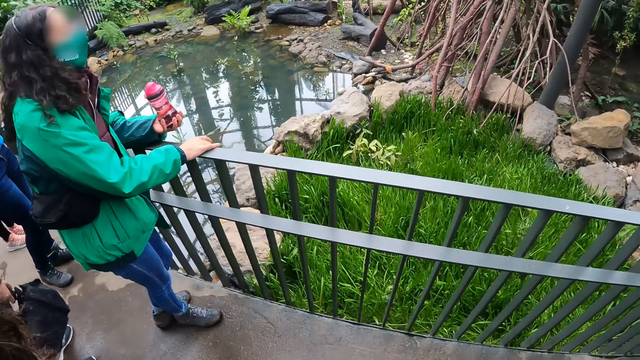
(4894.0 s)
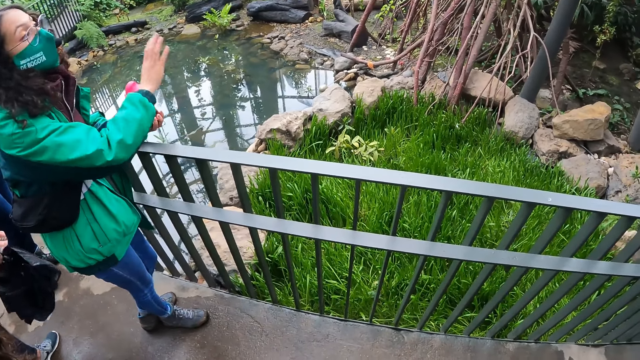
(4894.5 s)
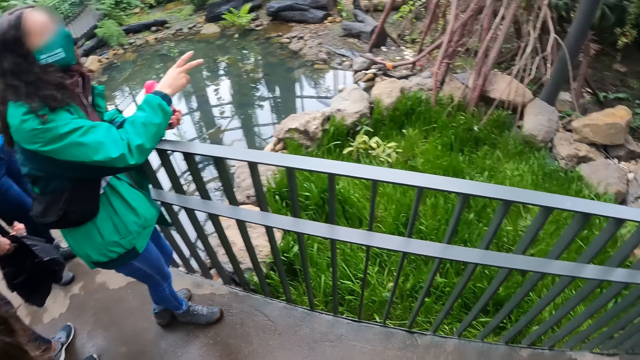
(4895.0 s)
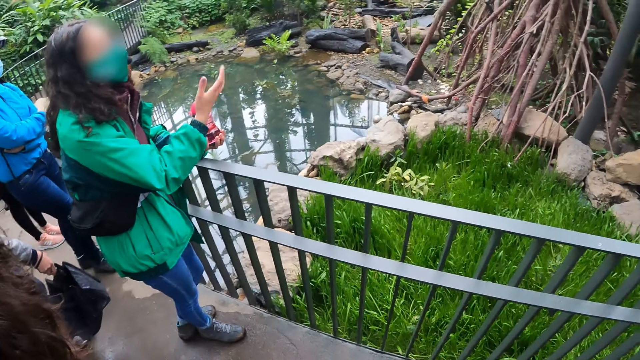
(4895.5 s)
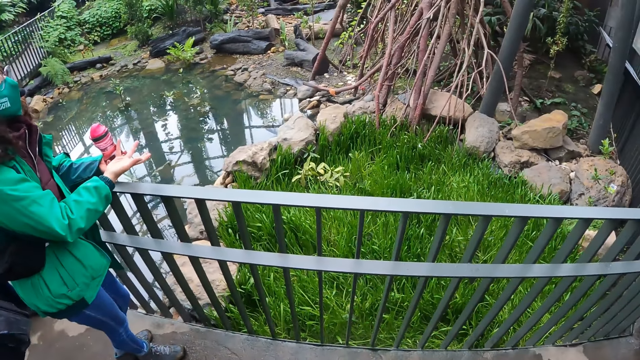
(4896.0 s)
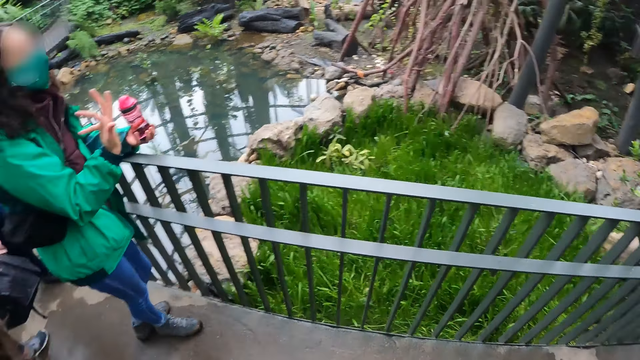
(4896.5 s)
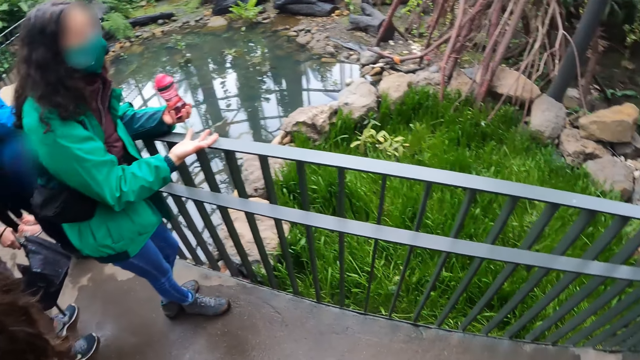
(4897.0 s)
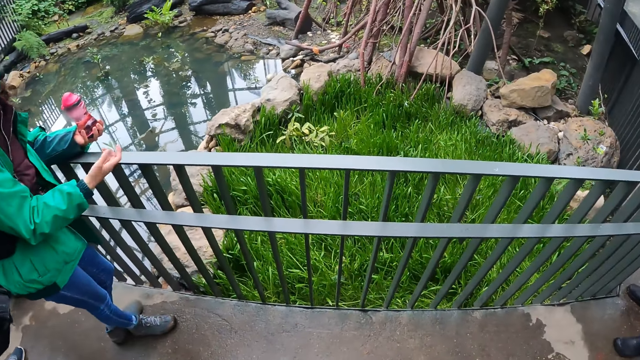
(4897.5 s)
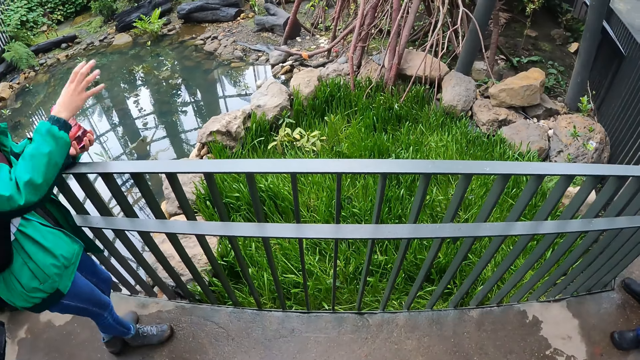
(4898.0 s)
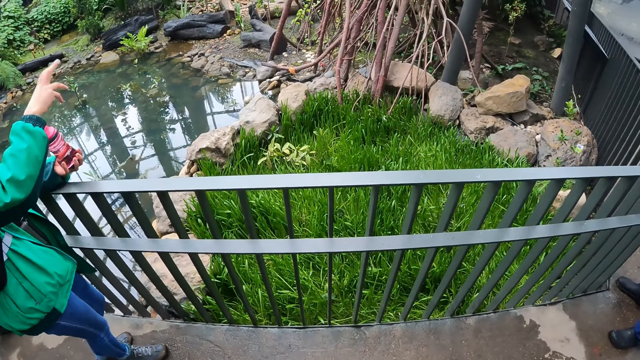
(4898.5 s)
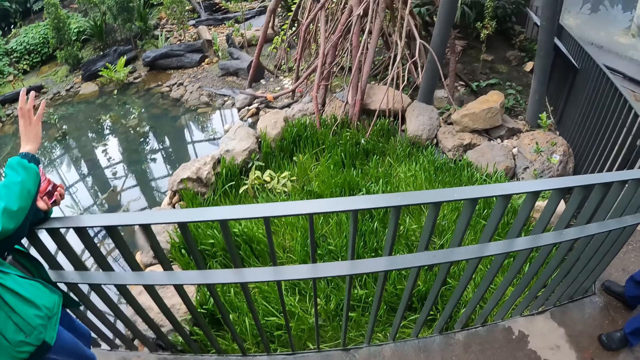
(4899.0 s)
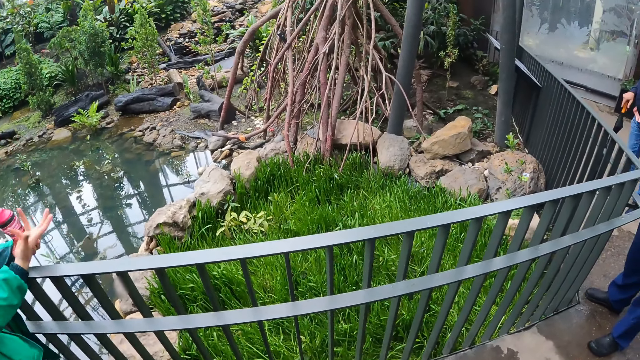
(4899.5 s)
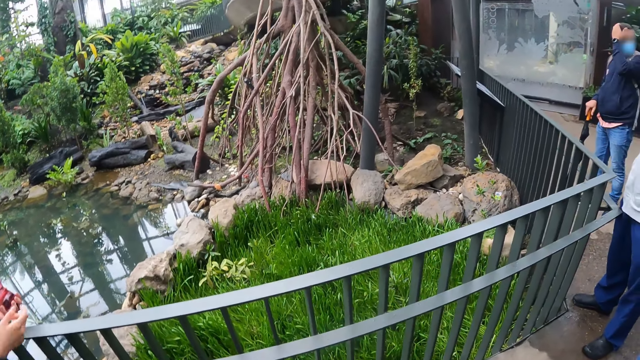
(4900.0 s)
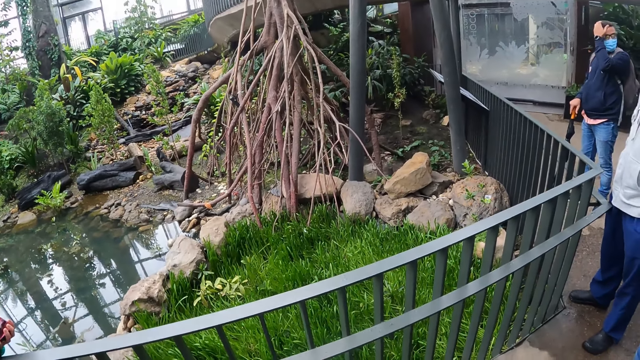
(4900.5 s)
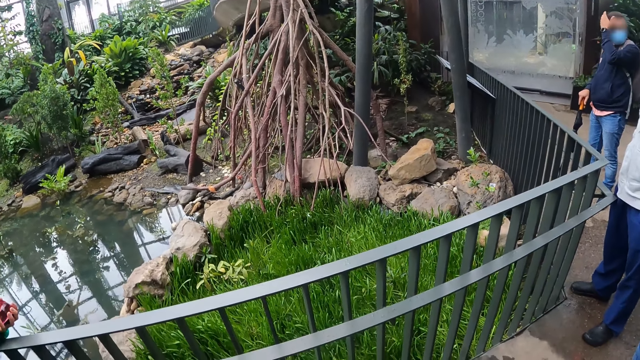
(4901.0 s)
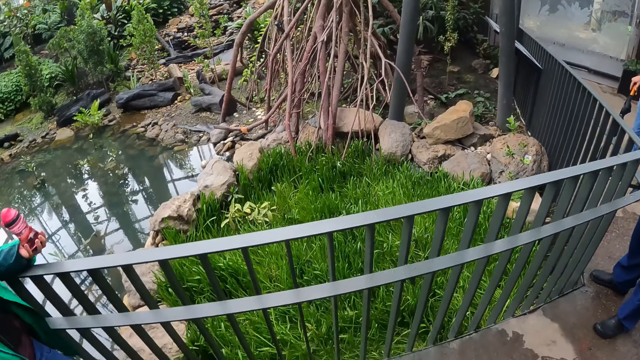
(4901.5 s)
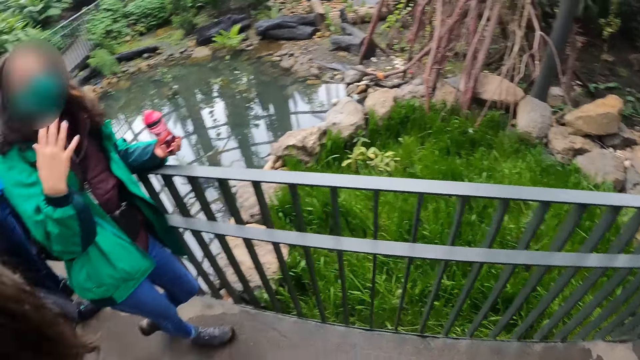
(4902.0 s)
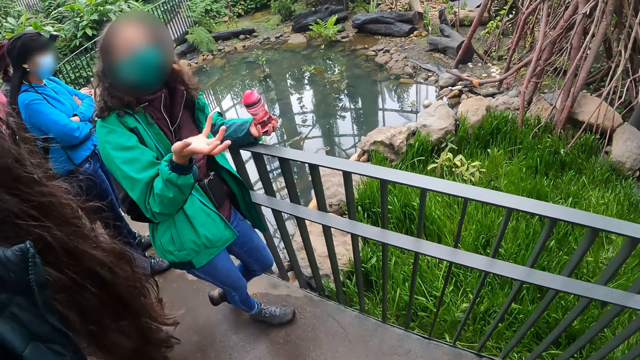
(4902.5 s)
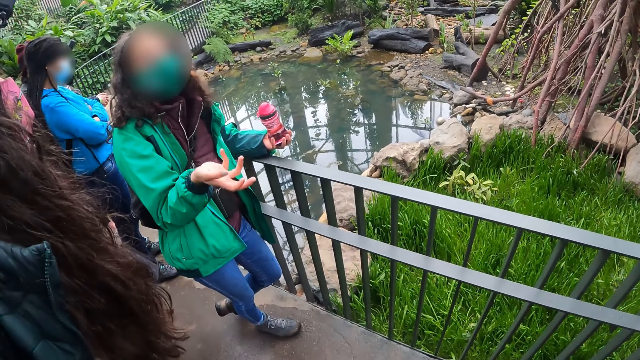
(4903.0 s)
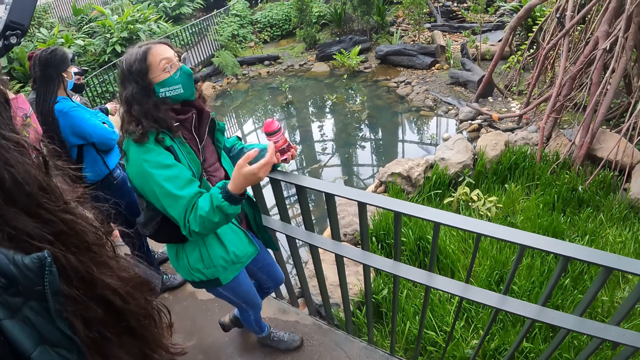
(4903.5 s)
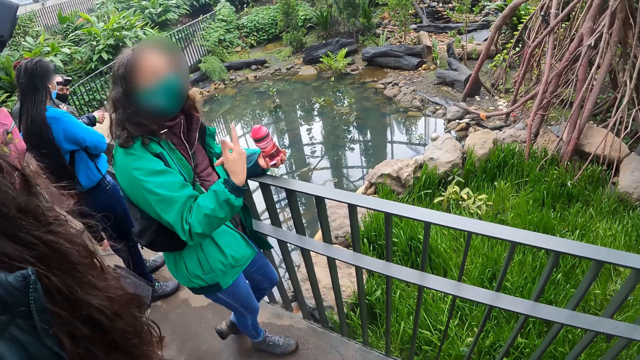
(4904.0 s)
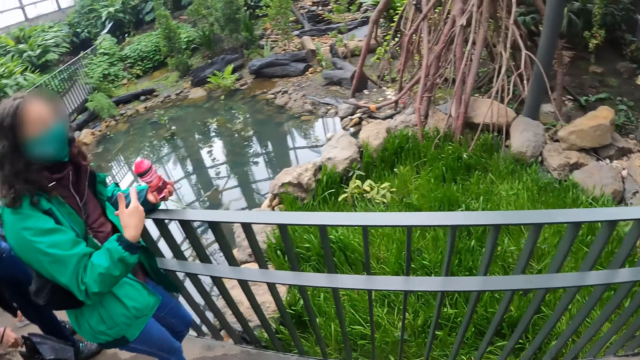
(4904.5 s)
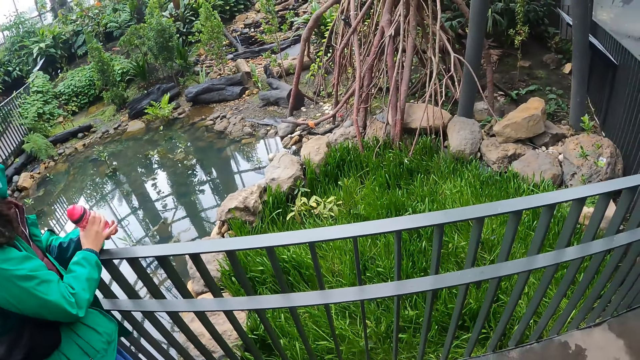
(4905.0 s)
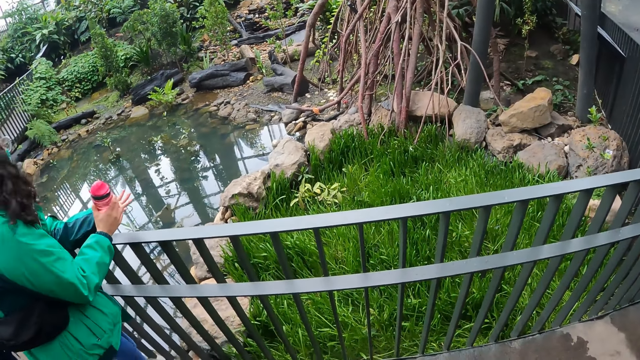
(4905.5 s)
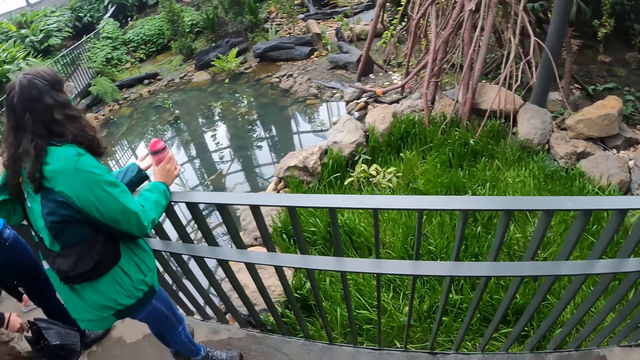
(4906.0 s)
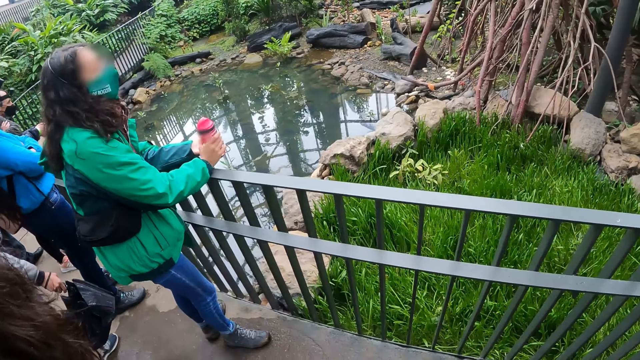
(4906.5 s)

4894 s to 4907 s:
The camera wearer looks at a tour guide. A woman makes hand gestures with her right hand. The camera wearer looks around. The woman interacts with another woman and the camera wearer. The camera wearer looks at the tour guide. The first woman picks the water bottle from her left hand with her right hand.

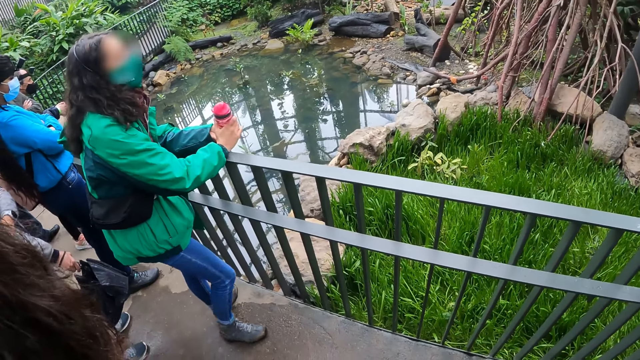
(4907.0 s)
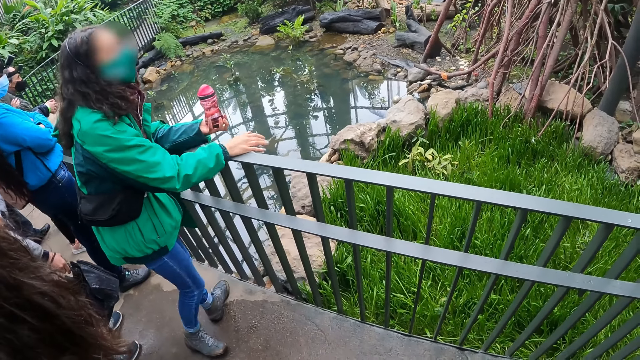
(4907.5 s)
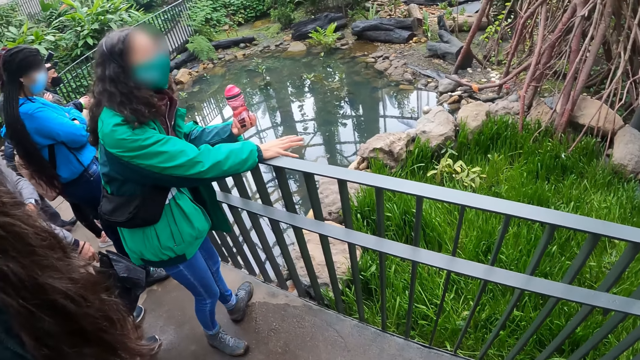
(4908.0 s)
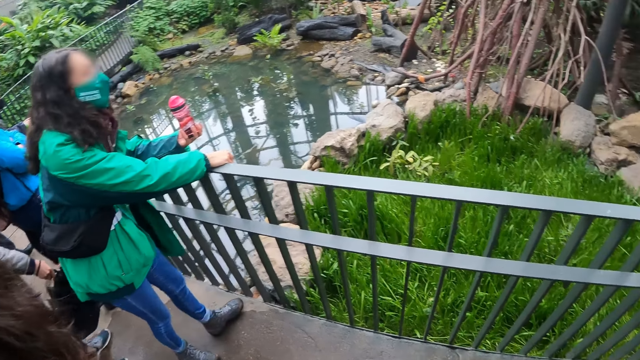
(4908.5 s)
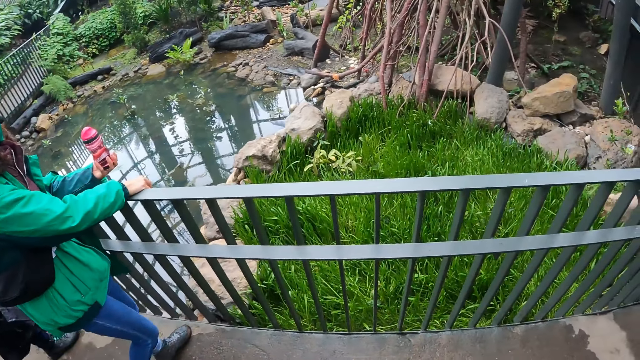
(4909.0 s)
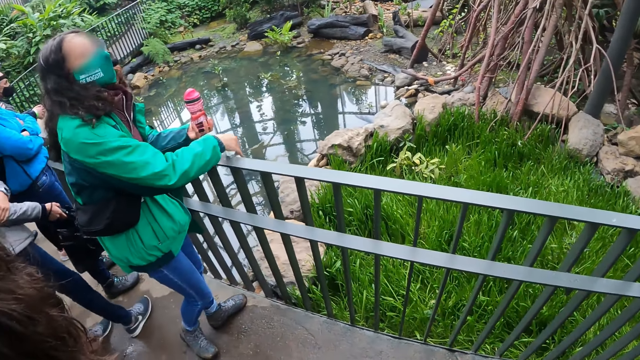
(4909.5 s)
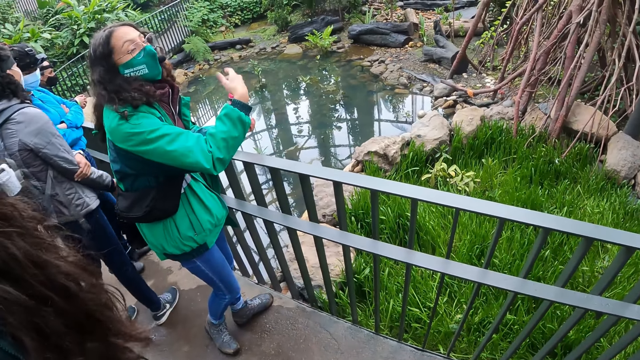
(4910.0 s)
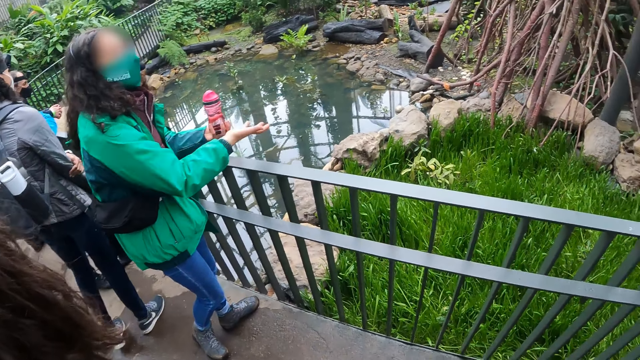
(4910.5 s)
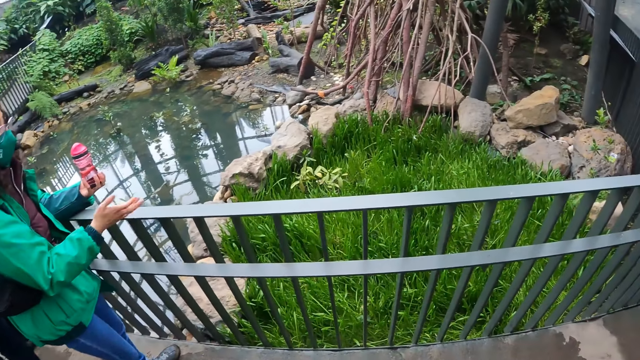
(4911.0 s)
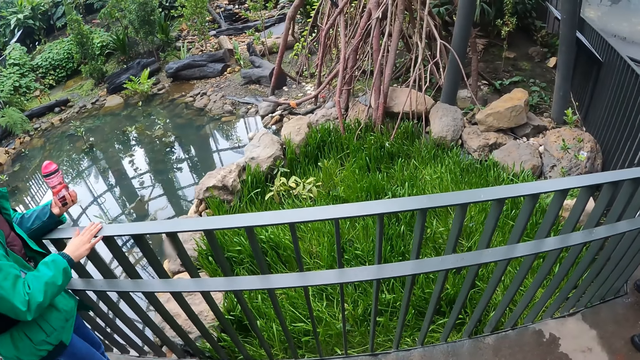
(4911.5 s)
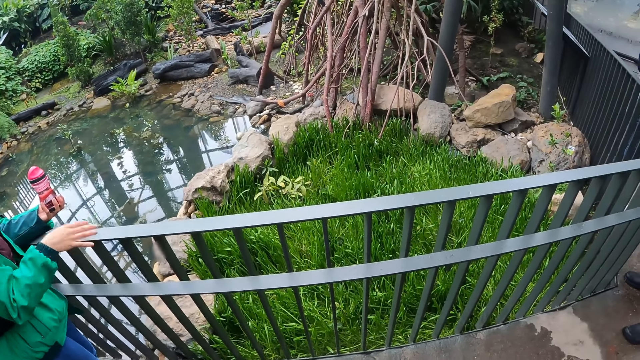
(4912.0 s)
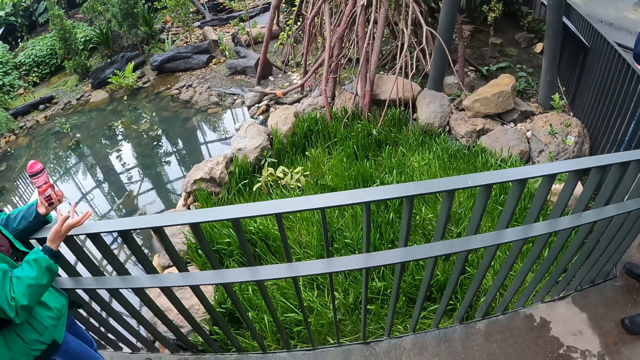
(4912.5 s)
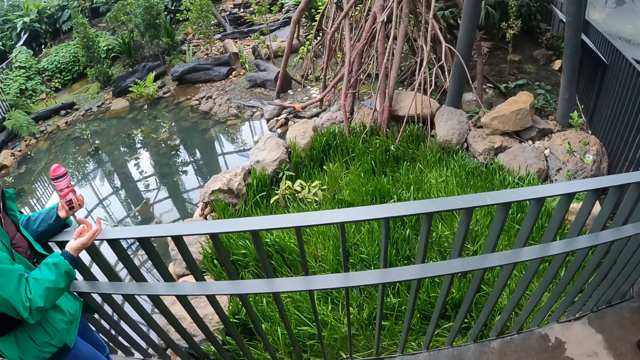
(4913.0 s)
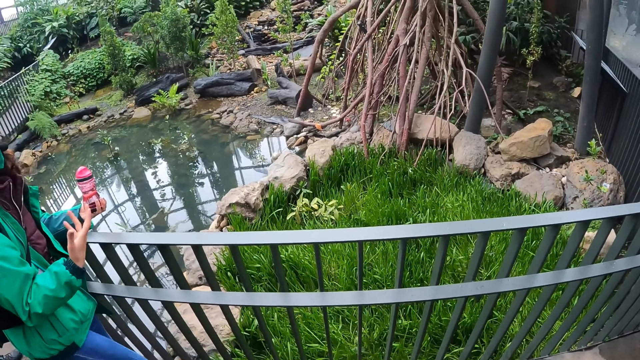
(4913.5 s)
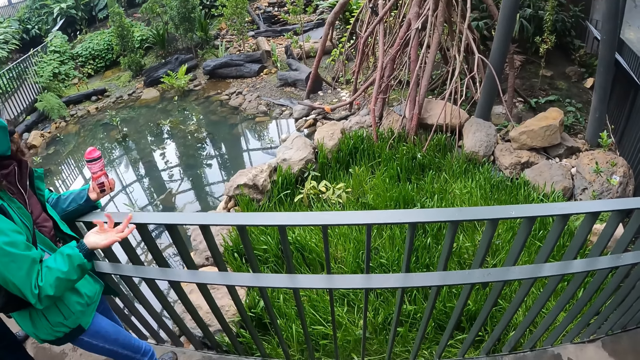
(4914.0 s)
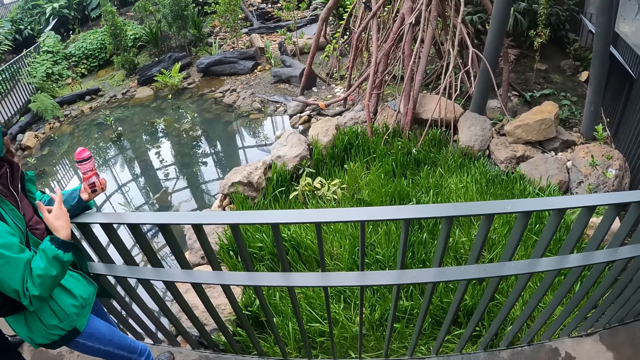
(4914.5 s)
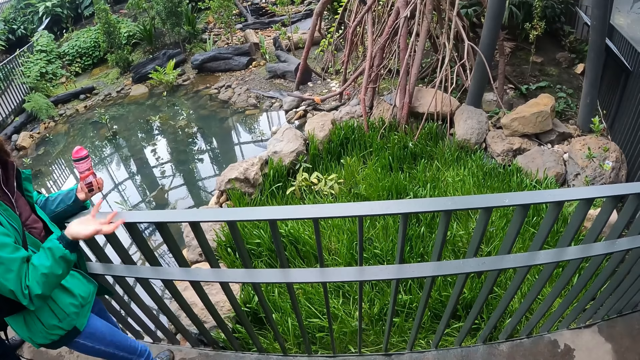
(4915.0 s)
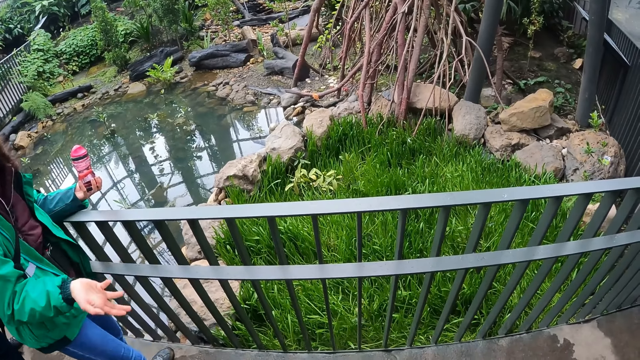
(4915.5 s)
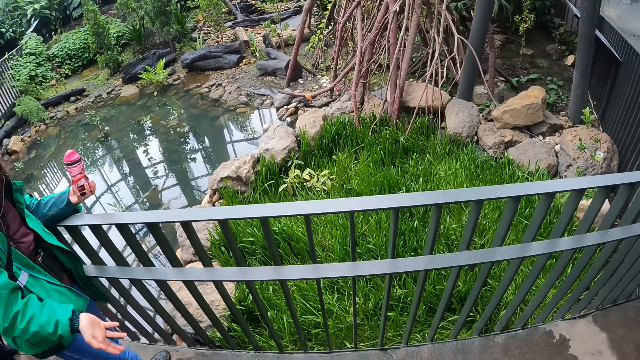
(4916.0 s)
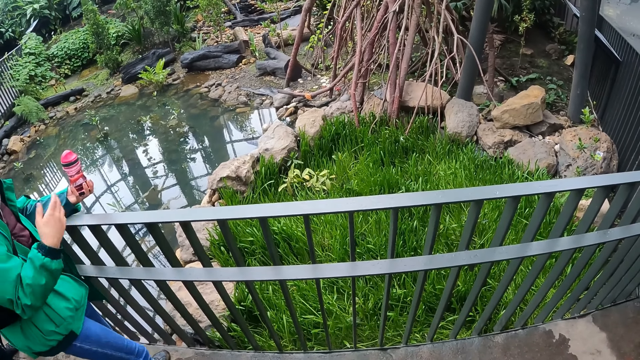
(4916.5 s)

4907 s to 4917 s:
The woman places her right hand on the rail. She places her right hand on the rail again. The camera wearer looks around. The woman makes hand gestures with her right hand.
